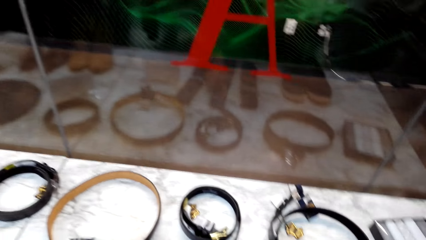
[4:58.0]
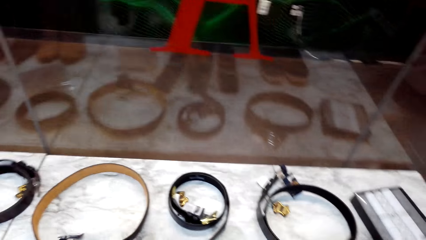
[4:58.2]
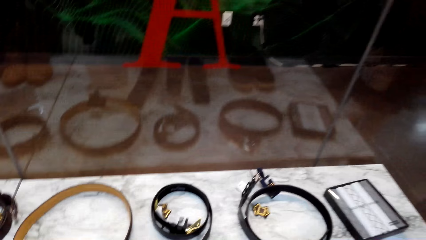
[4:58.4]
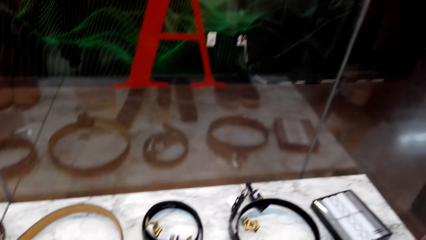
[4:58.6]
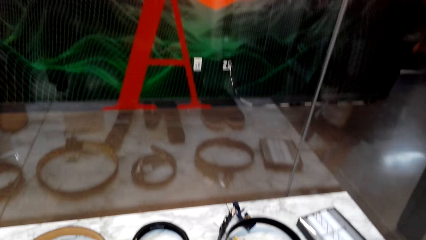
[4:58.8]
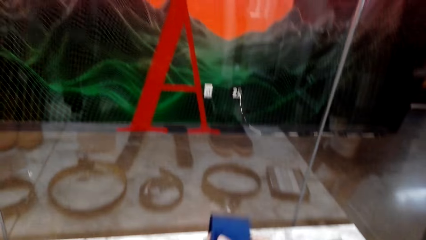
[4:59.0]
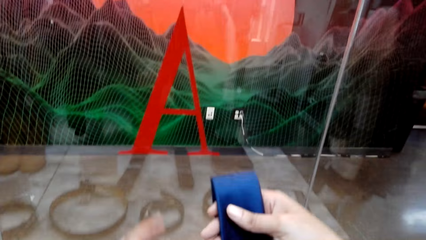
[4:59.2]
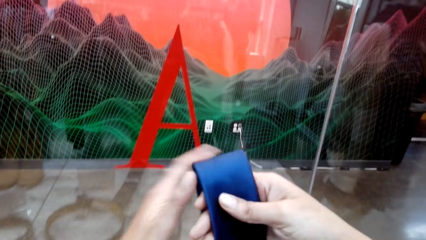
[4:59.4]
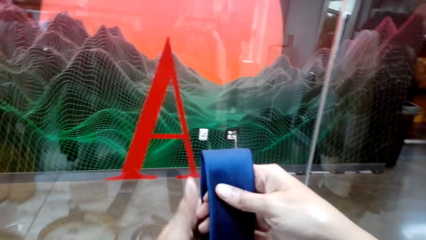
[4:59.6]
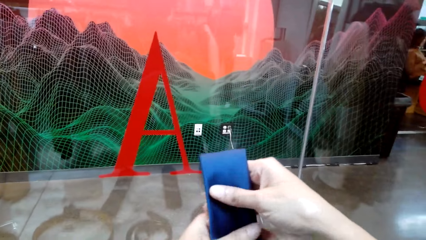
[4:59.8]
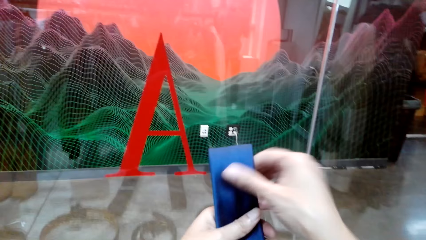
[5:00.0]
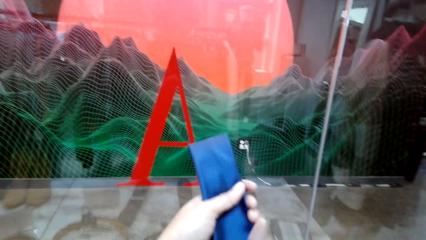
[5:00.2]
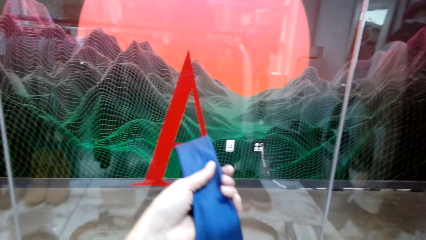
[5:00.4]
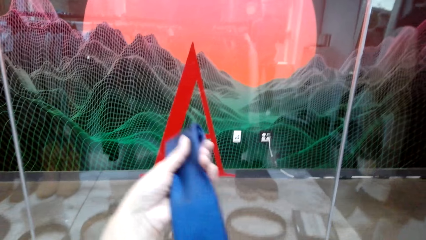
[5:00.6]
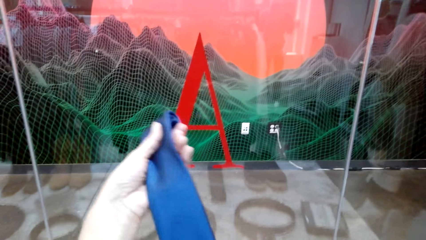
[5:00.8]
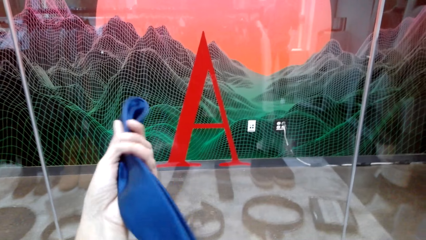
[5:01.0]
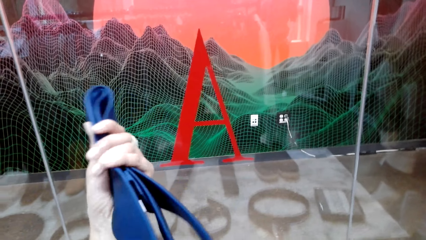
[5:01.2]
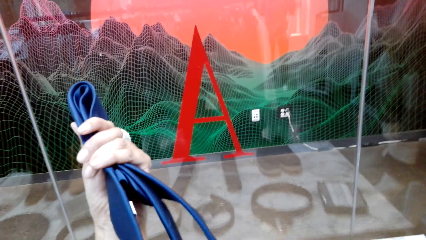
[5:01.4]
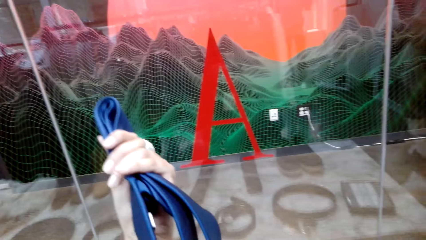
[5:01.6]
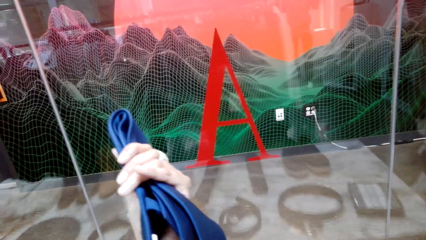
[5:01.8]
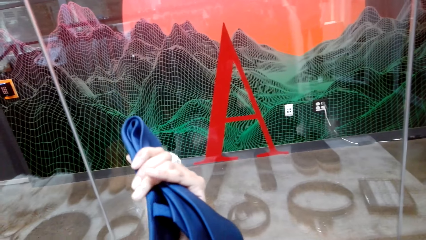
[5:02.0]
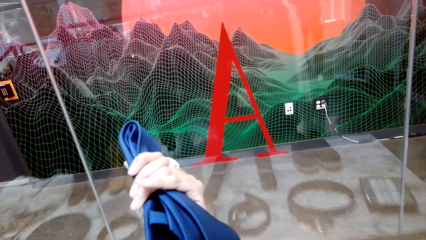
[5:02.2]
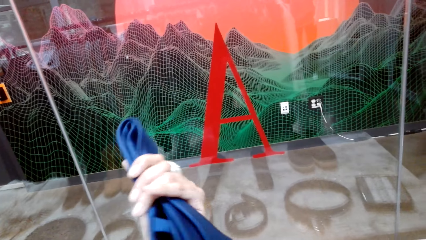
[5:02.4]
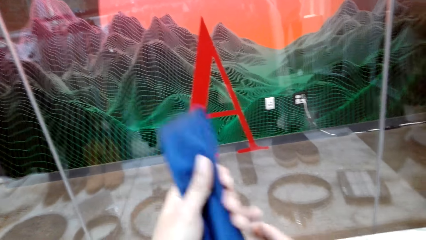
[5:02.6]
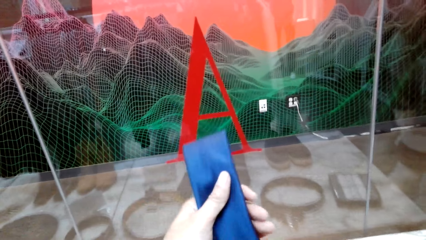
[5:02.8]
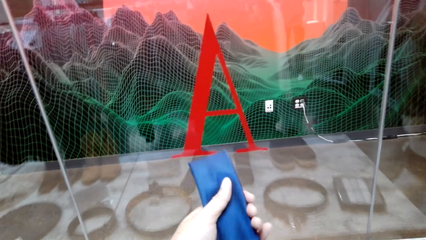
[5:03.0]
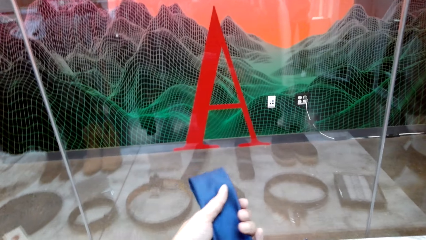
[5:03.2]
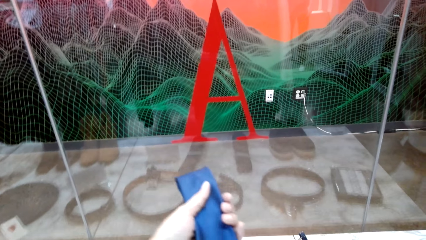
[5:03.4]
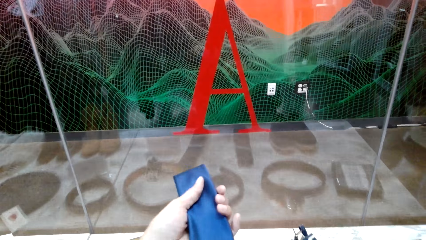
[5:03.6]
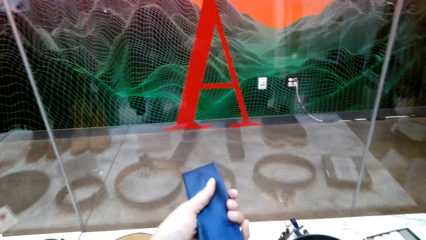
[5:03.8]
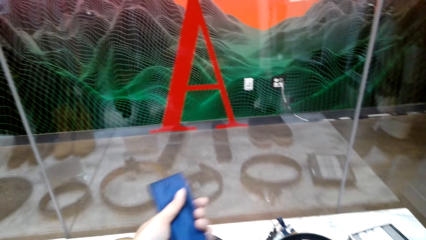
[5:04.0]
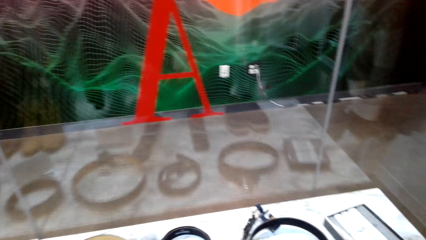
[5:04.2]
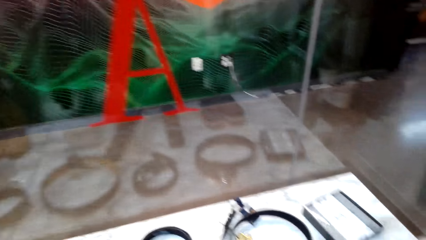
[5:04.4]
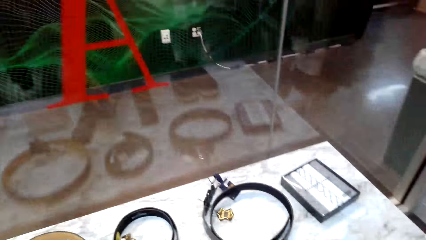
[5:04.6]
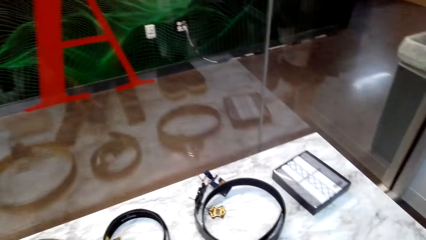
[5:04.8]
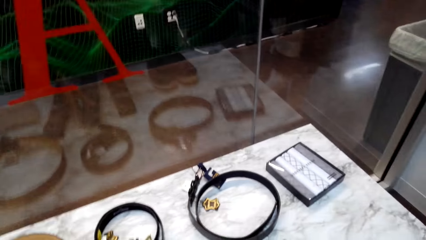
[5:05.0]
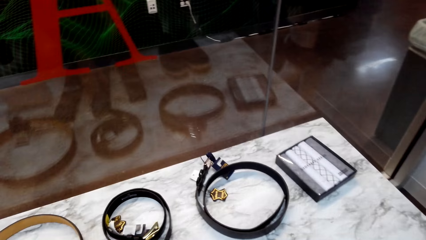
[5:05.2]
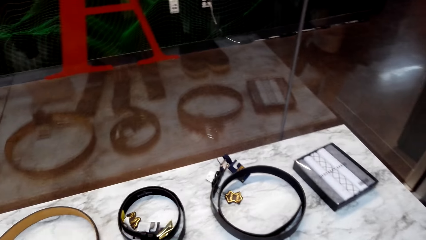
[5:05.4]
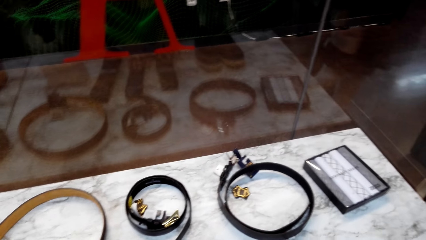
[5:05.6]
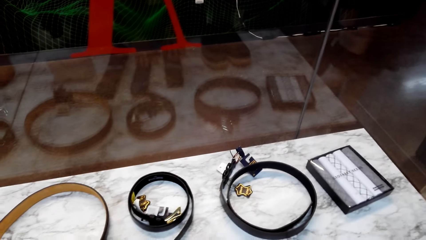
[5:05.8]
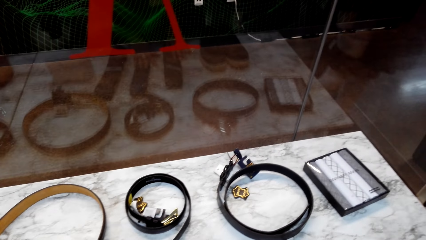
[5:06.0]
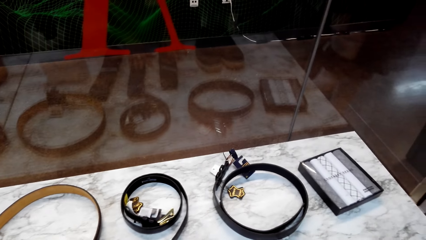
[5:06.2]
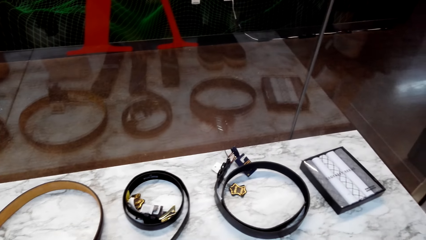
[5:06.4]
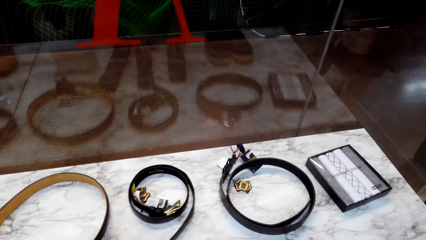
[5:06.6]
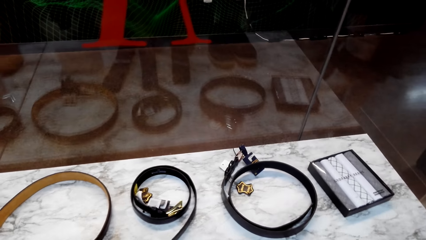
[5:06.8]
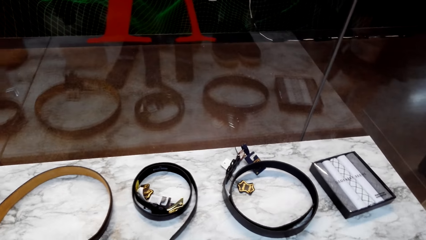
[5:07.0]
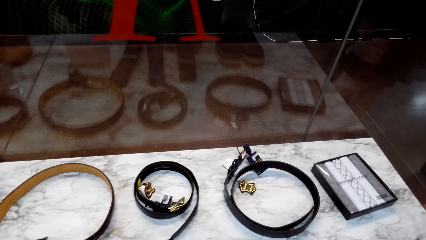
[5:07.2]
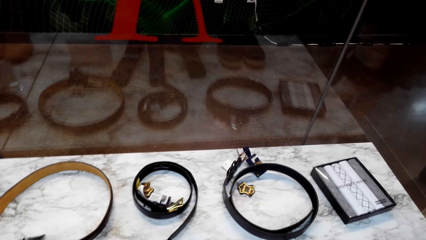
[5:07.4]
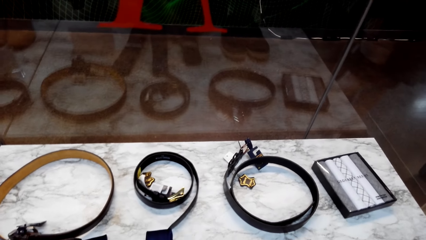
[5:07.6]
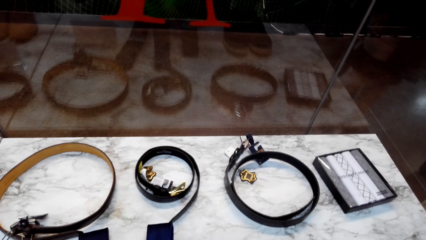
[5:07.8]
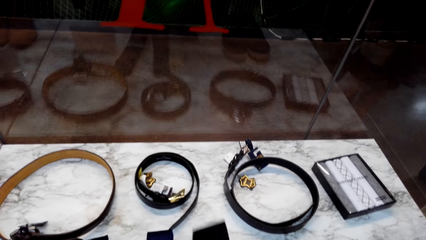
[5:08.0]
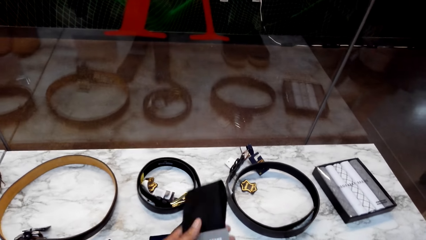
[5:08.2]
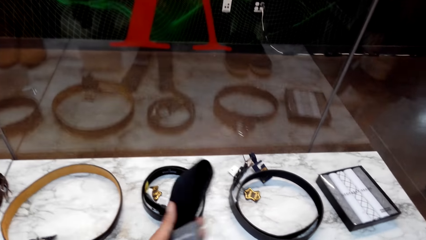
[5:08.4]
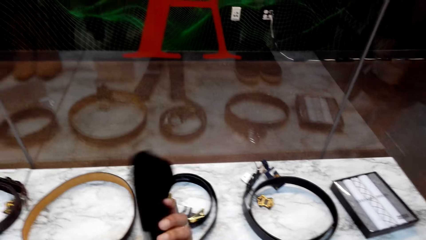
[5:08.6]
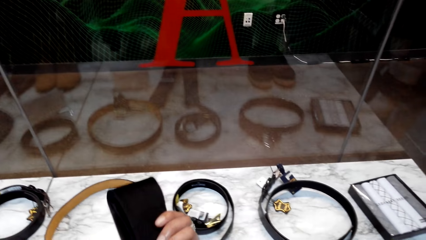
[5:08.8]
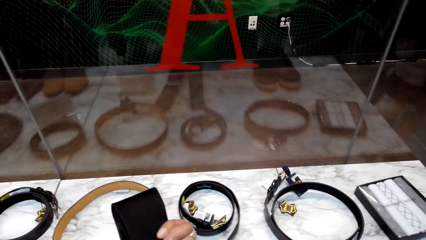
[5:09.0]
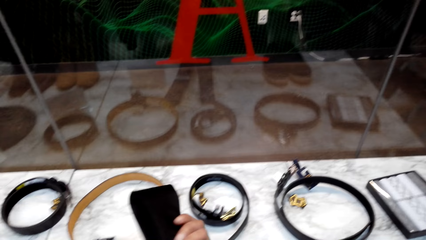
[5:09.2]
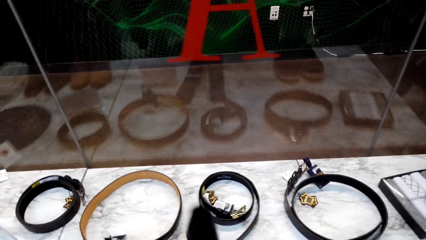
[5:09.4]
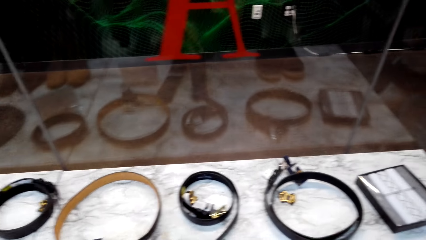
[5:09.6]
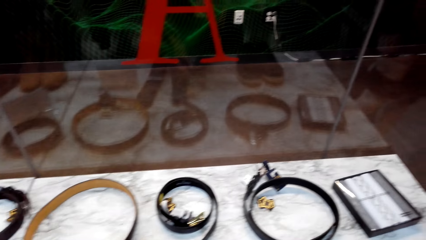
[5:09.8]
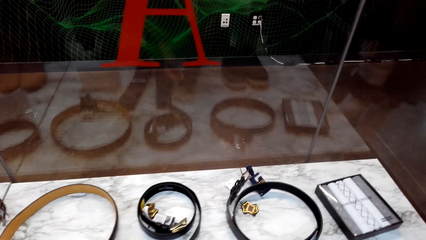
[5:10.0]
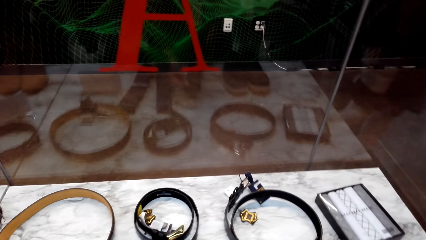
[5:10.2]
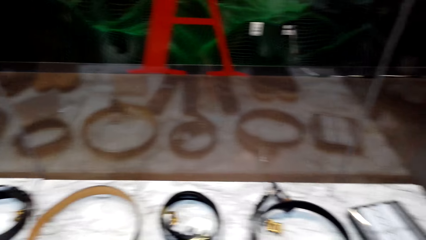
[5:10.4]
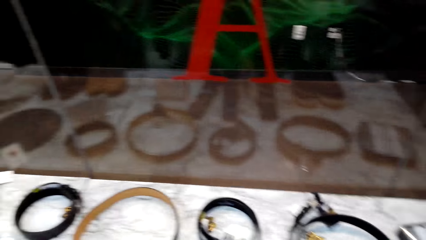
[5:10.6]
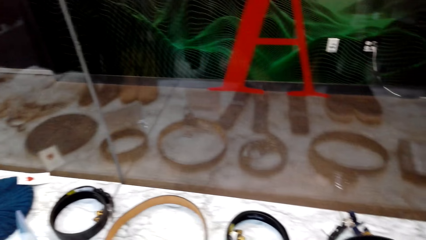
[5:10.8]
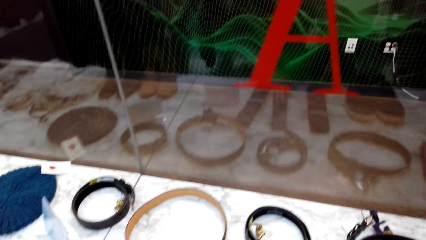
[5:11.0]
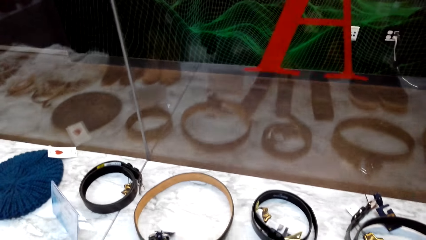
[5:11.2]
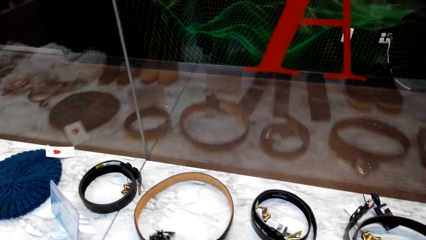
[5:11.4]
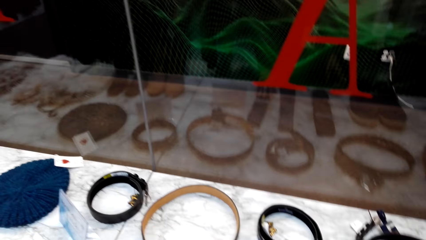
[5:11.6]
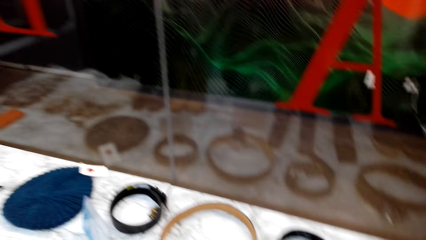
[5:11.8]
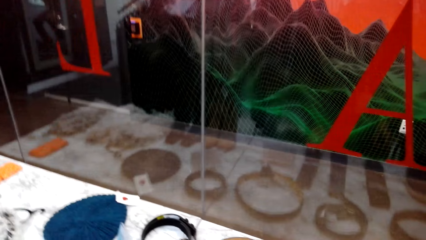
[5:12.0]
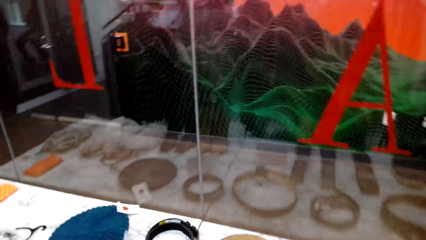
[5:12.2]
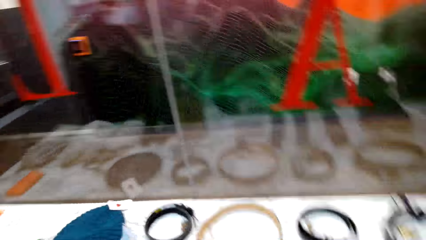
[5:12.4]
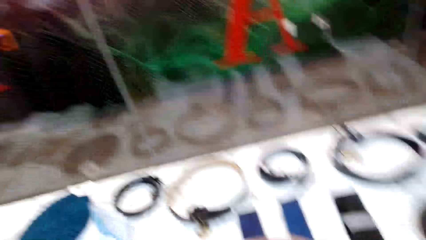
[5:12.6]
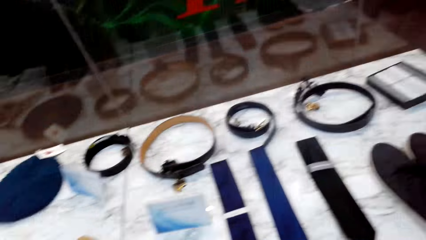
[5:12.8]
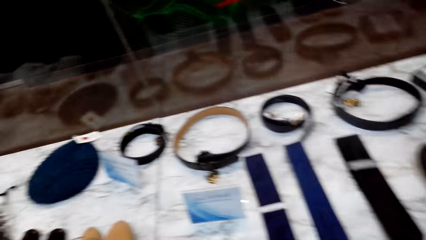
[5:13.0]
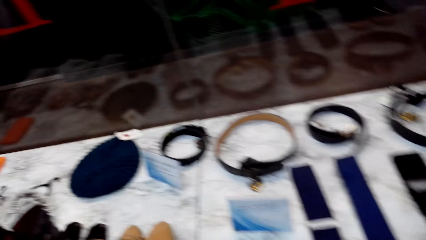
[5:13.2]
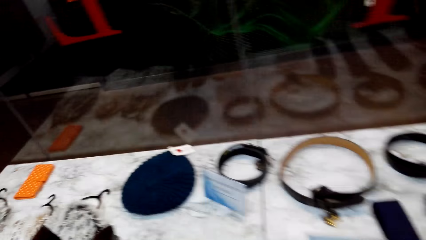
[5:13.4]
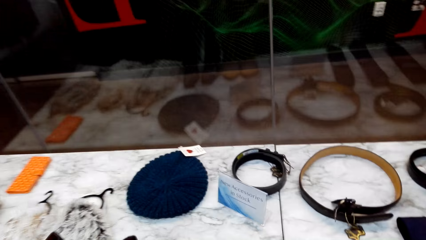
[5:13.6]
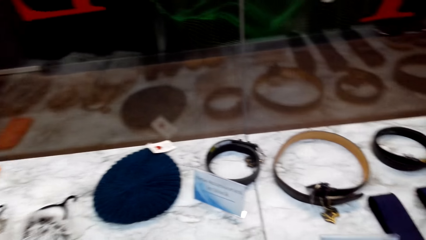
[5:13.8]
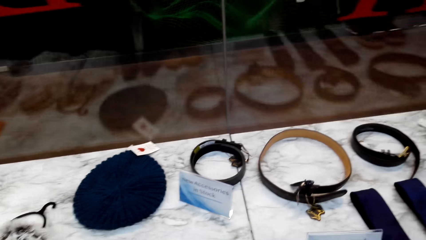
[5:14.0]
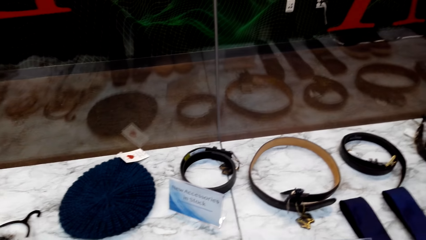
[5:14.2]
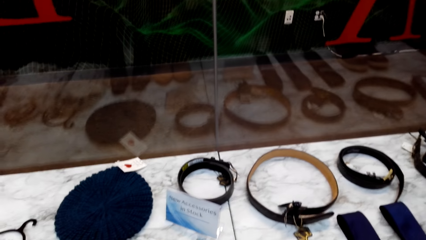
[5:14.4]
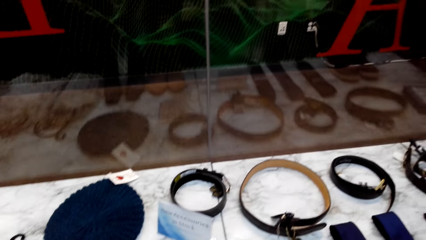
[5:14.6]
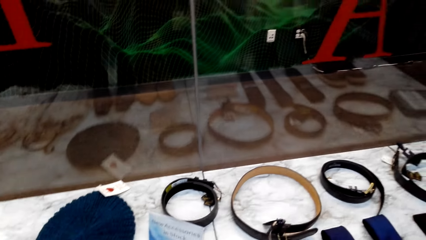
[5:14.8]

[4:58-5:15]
The camera wearer picks a tie from the table. They check the tie. They return the tie on the table. They pick another tie from the table.
